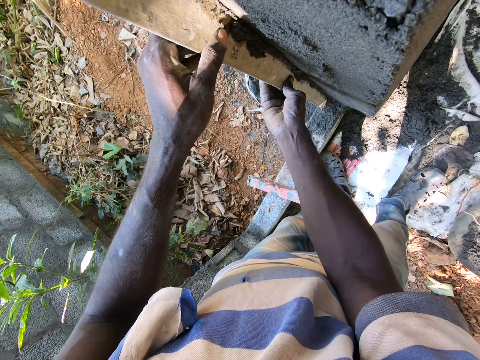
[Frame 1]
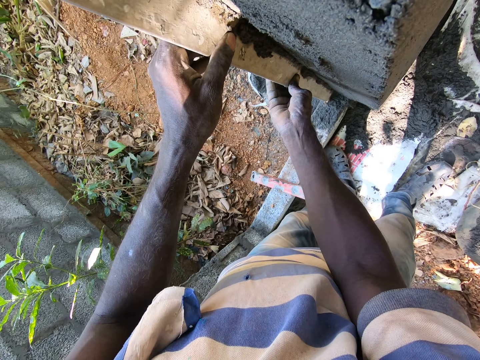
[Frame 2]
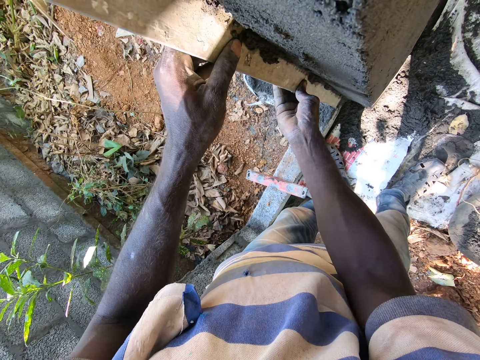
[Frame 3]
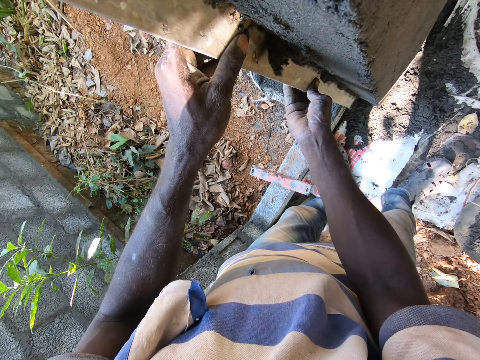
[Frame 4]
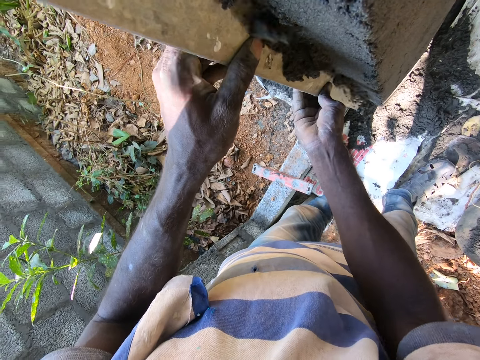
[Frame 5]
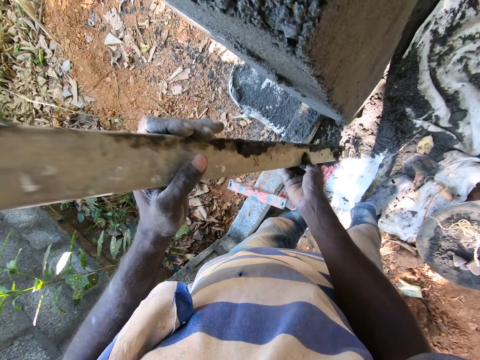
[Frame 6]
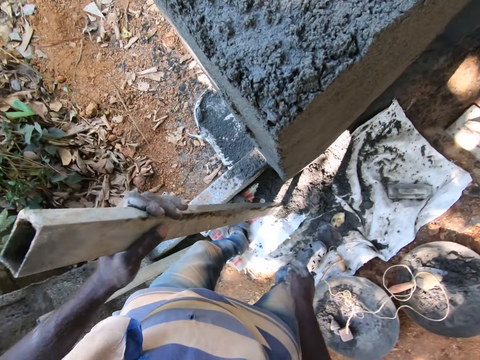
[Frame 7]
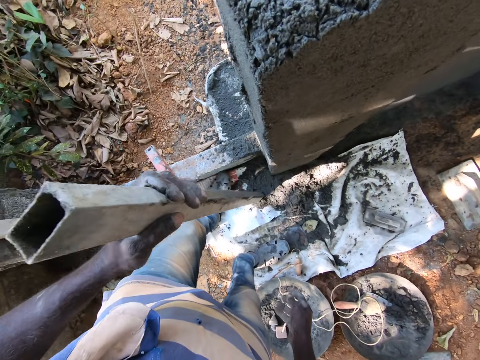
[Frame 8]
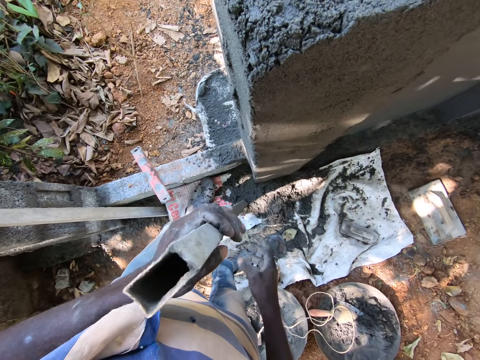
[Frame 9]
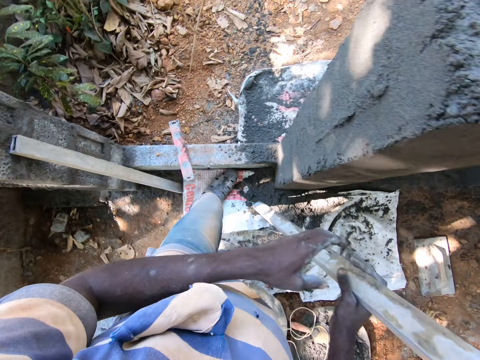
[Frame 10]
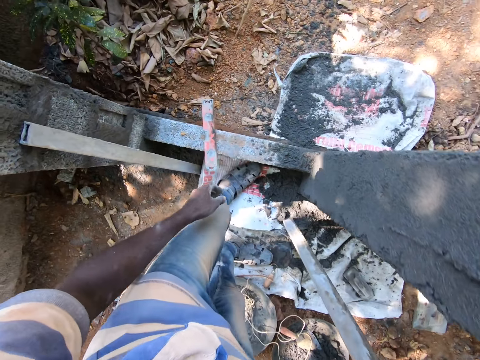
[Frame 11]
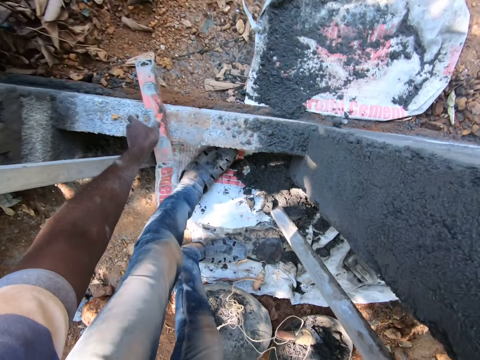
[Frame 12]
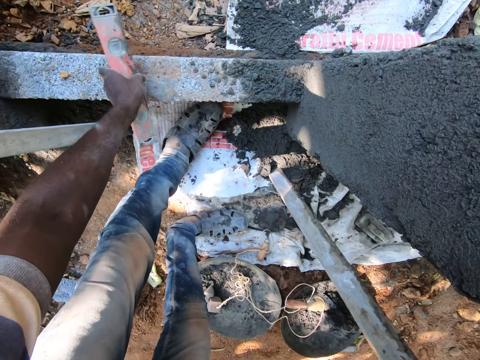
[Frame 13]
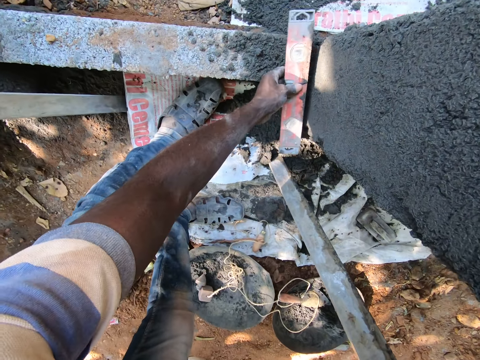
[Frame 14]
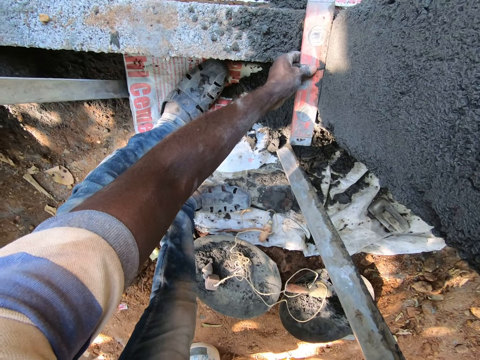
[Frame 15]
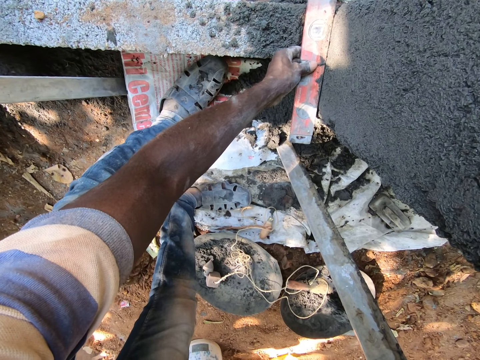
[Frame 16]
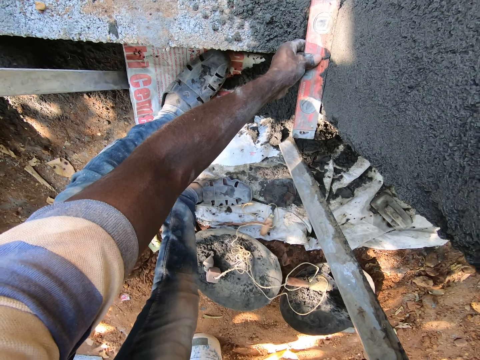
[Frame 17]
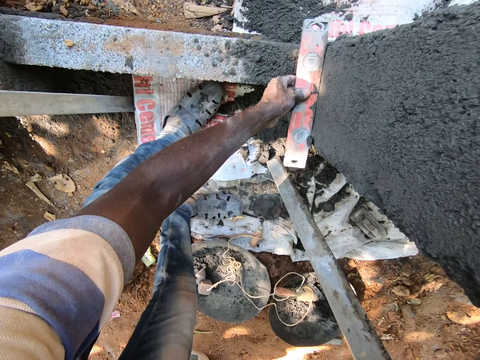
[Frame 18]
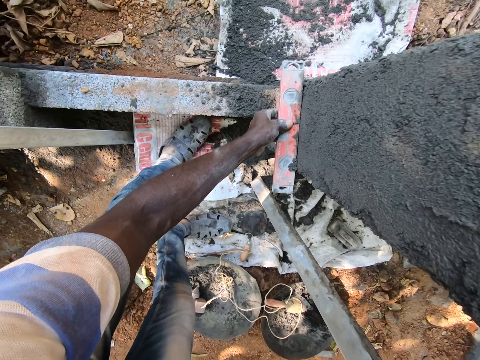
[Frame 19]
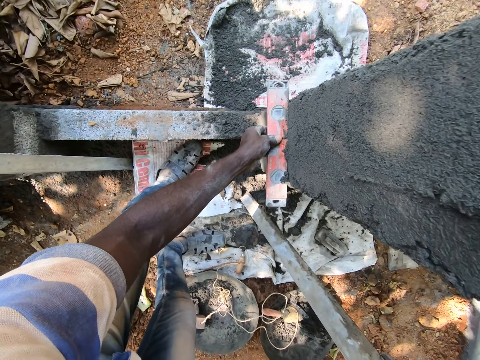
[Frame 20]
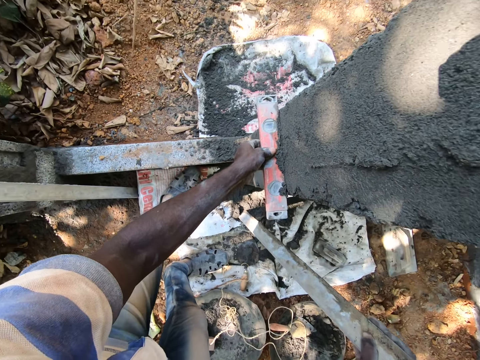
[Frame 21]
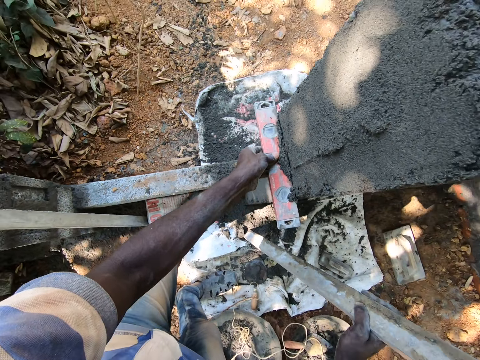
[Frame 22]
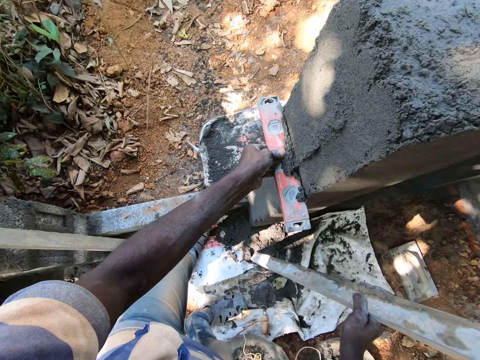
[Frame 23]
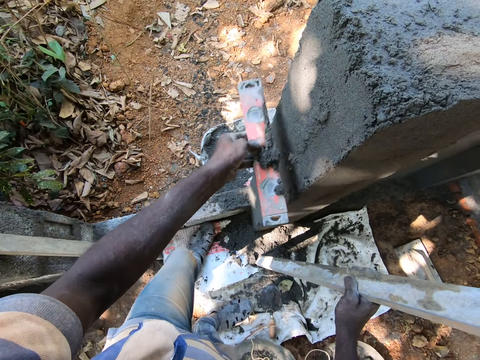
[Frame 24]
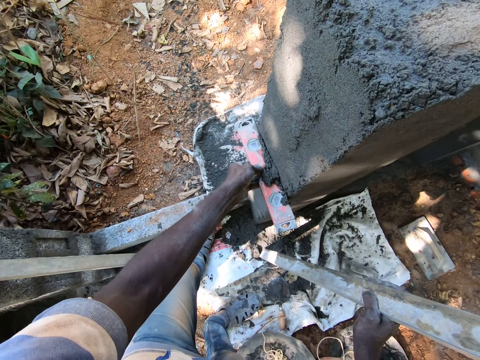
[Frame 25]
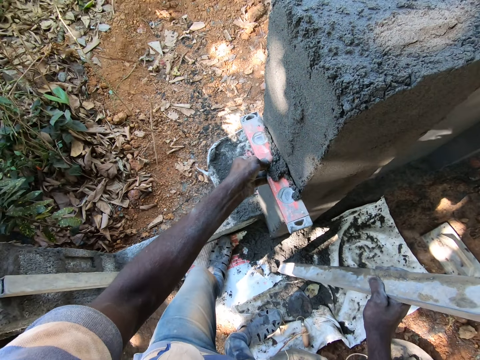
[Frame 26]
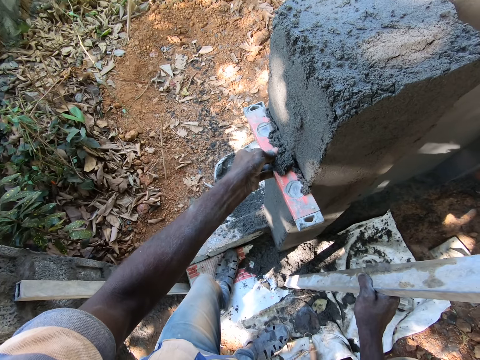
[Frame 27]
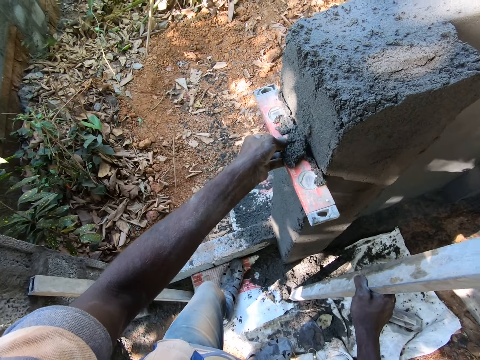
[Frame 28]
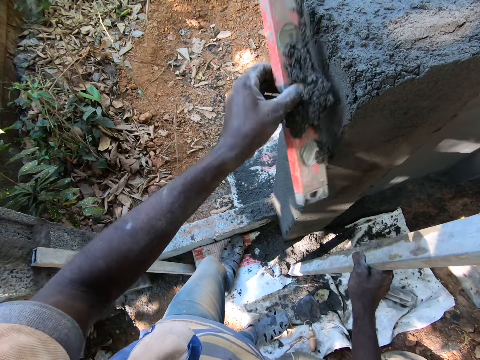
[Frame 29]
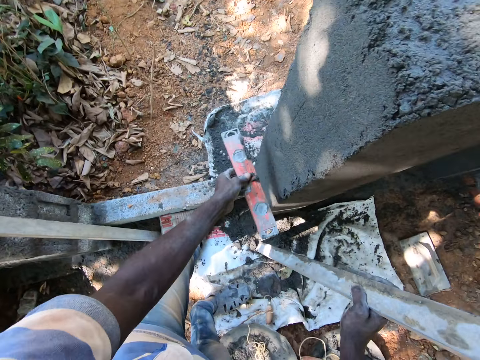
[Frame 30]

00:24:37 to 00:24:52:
The camera wearer holds the iron rod on the polythene sheet with his left hand. He passes the iron rod in his left hand to his right hand. He passes the spirit level to the right hand. He picks the spirit level from the door frame with his left hand. He scrapes mortar off the wall with the spirit level in his left hand. He levels the wall with the spirit level.

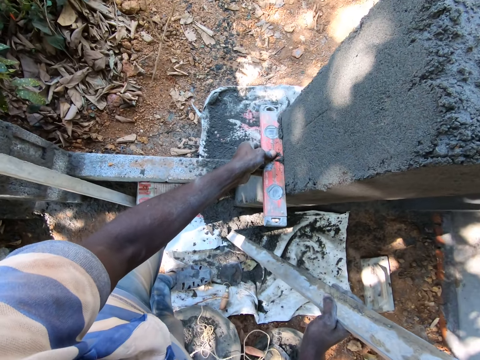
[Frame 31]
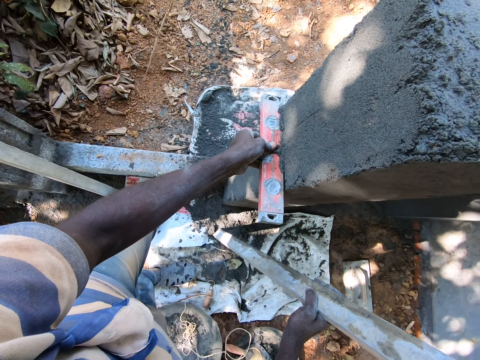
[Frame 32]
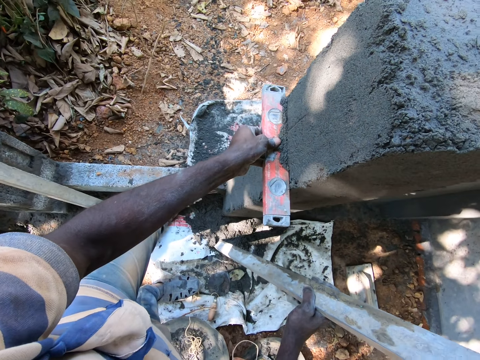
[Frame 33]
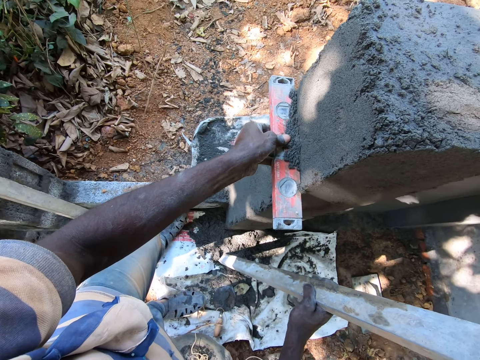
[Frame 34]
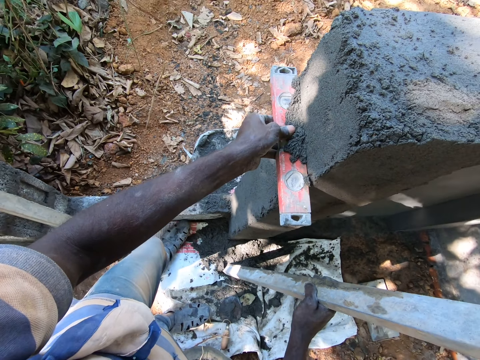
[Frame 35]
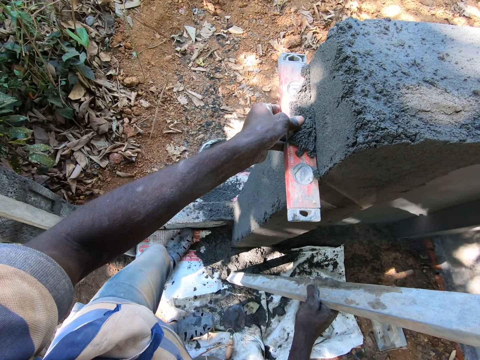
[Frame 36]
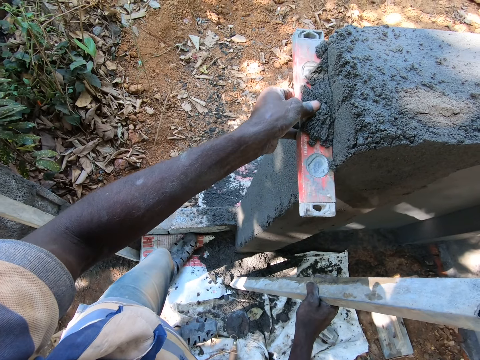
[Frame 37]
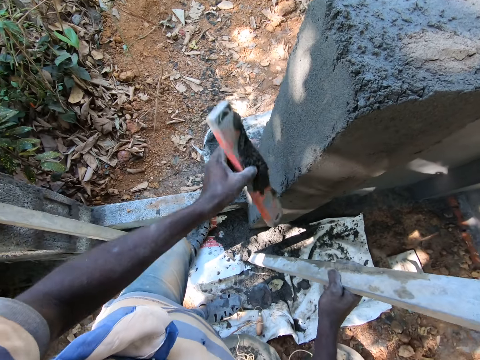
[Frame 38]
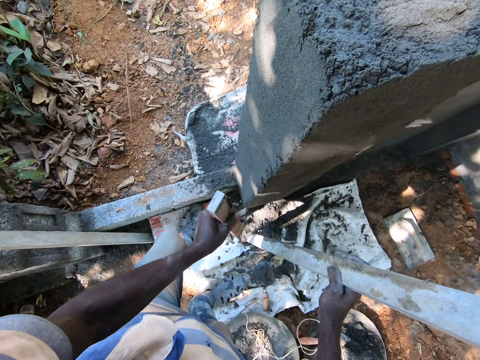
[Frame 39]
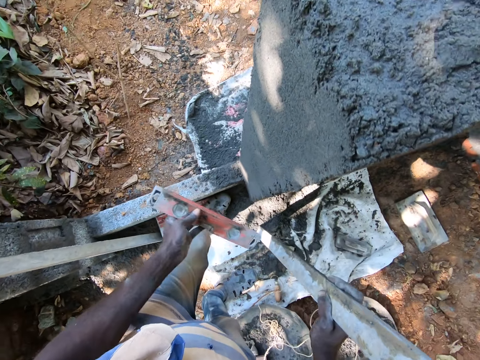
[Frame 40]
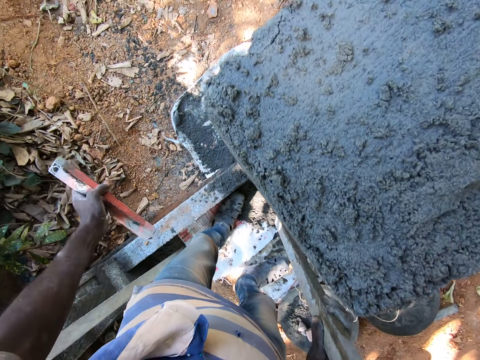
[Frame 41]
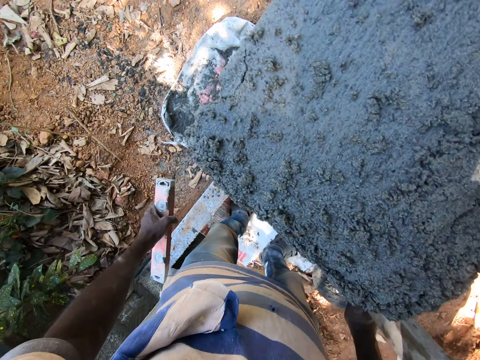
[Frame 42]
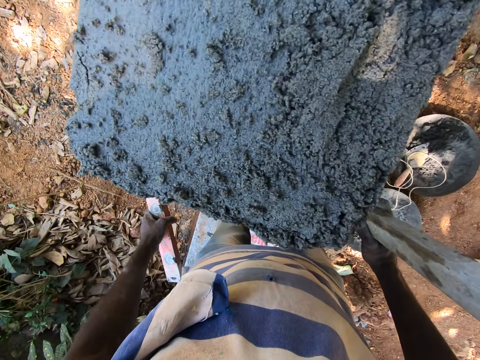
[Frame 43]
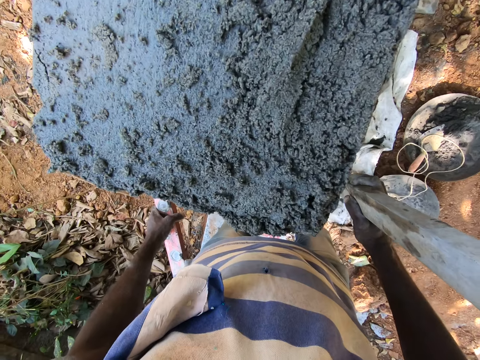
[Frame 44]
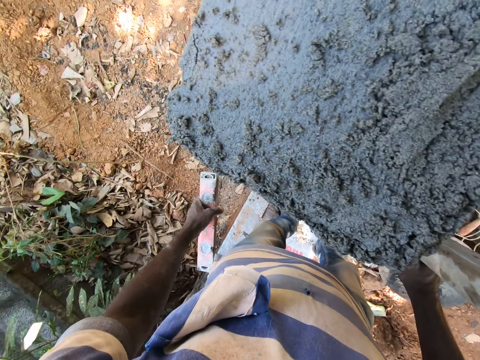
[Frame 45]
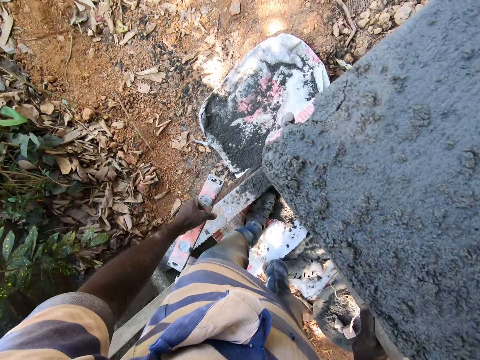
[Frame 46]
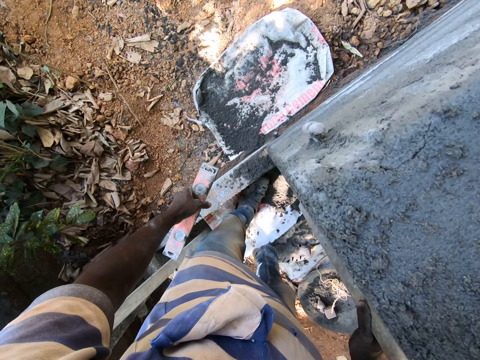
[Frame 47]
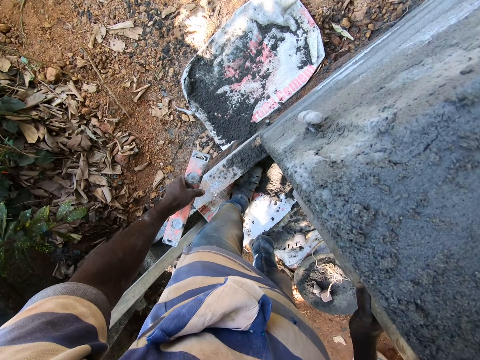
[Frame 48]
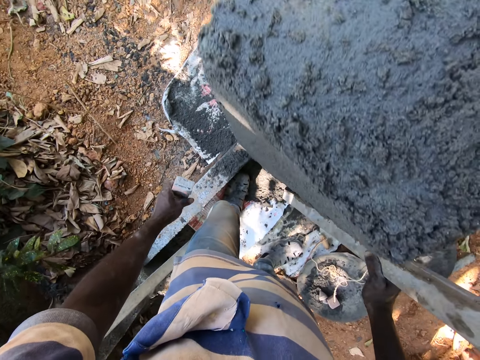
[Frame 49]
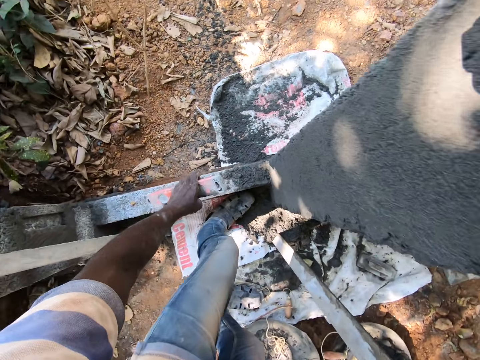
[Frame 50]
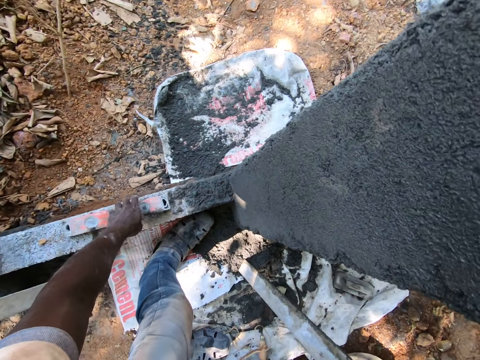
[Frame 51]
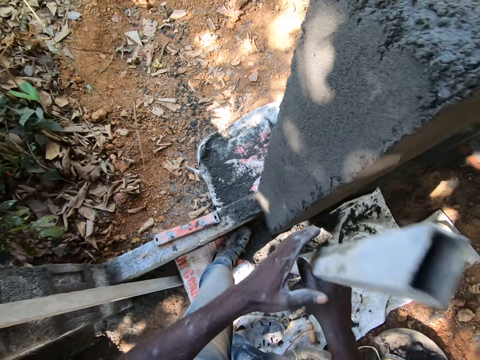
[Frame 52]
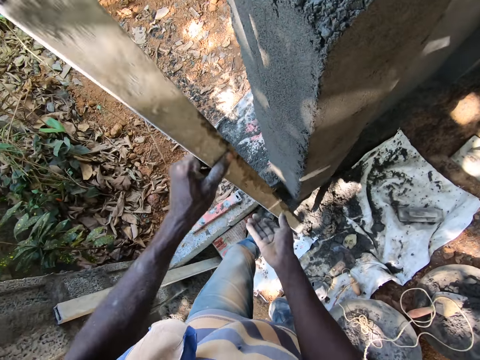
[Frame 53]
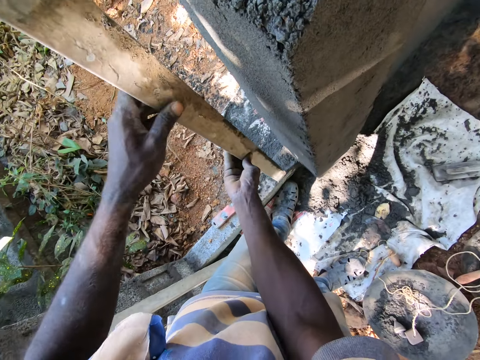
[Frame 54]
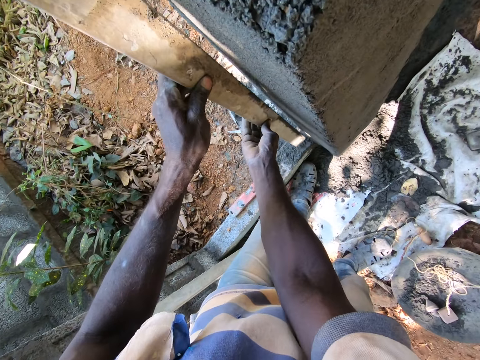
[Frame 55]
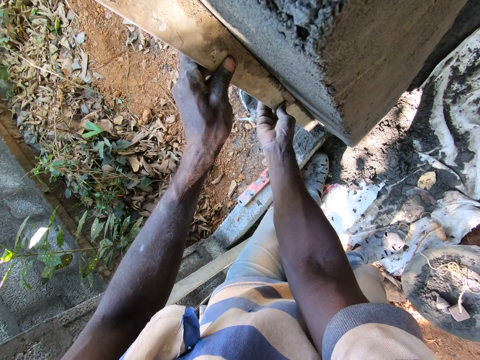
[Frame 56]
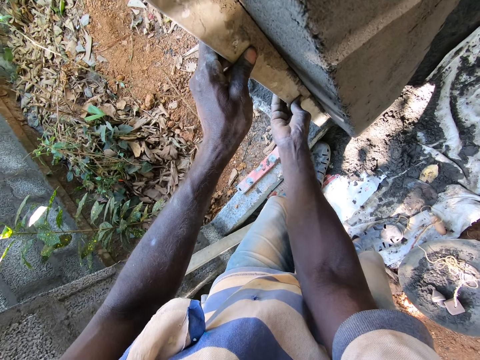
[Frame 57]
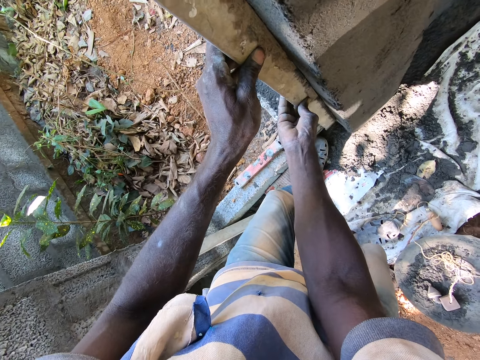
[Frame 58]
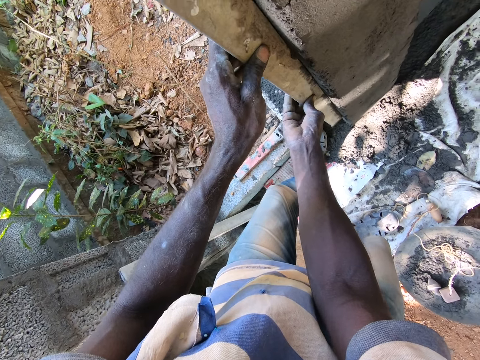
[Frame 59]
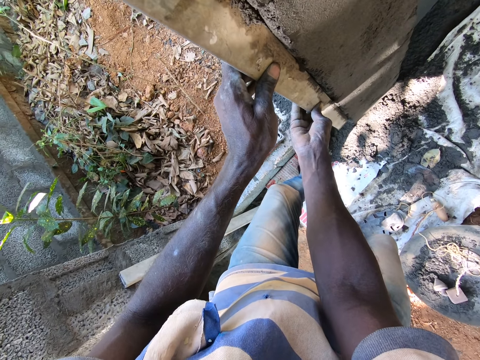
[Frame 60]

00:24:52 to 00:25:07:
The camera wearer stares at the wall. He drops the spirit level on the door frame with his left hand. He passes the iron rod or metal bar in his right hand to his left hand. He holds the iron rod with both hands. He smoothens mortar on the wall with the iron rod in his hands. He levels the wall with the metal bar.
